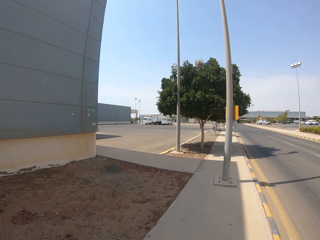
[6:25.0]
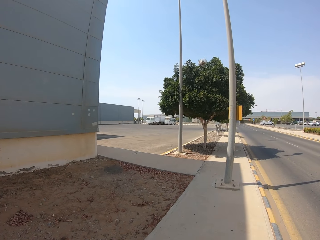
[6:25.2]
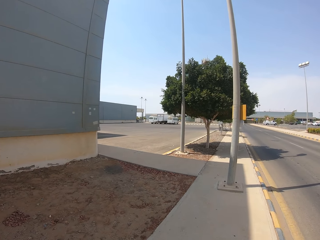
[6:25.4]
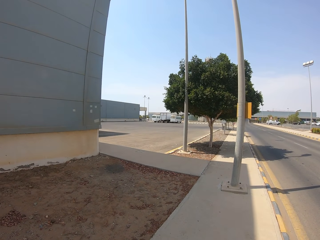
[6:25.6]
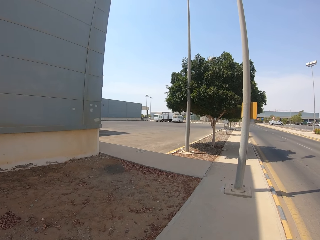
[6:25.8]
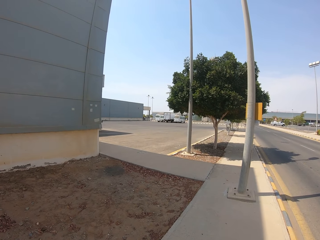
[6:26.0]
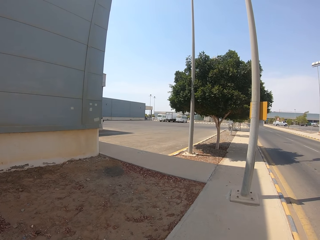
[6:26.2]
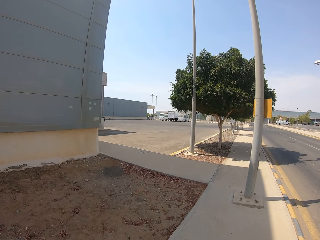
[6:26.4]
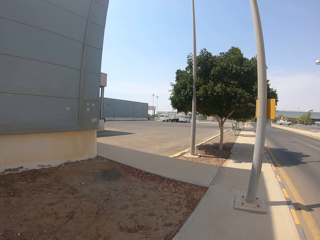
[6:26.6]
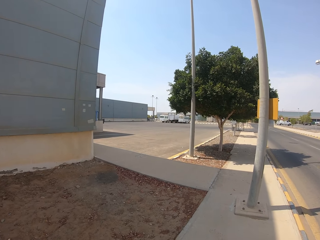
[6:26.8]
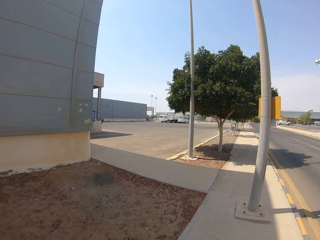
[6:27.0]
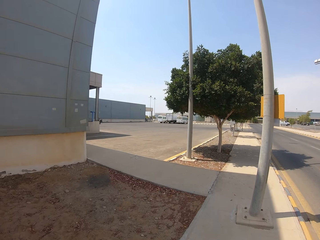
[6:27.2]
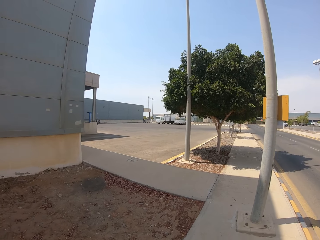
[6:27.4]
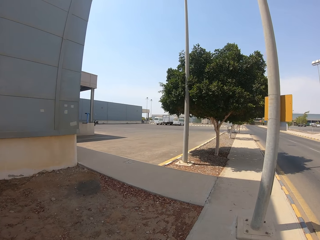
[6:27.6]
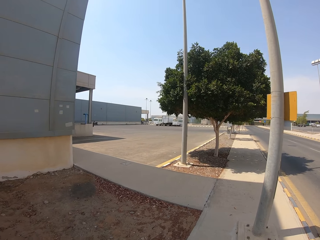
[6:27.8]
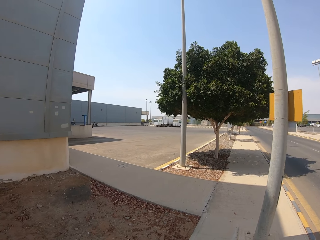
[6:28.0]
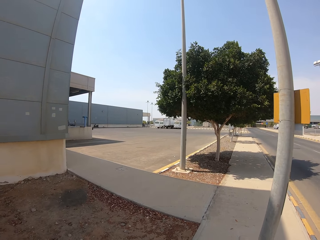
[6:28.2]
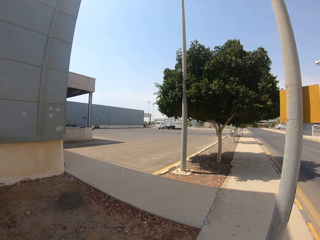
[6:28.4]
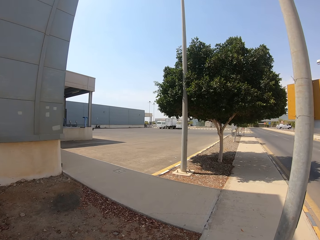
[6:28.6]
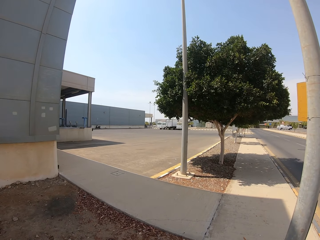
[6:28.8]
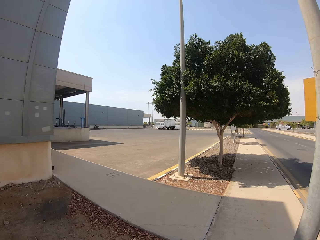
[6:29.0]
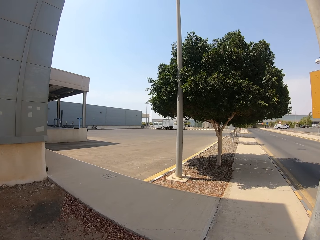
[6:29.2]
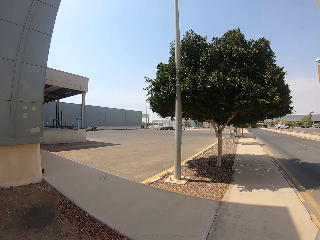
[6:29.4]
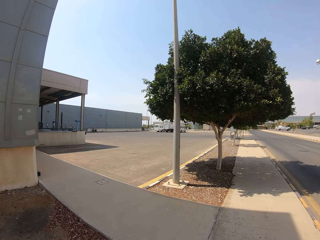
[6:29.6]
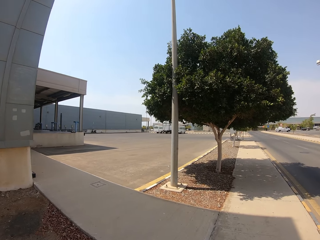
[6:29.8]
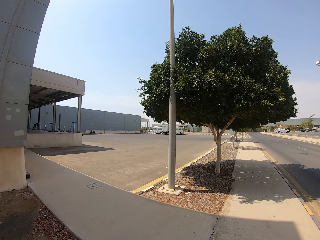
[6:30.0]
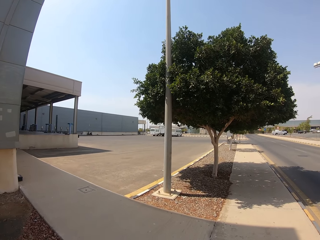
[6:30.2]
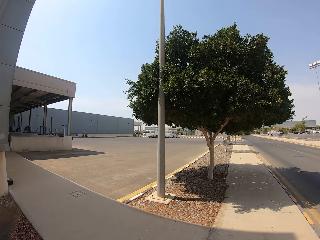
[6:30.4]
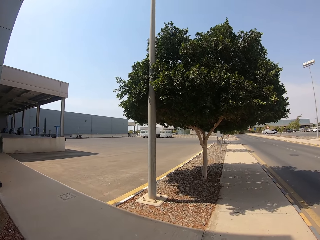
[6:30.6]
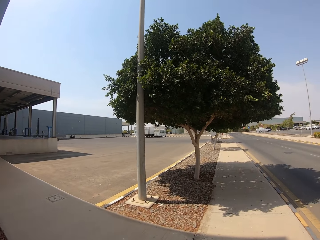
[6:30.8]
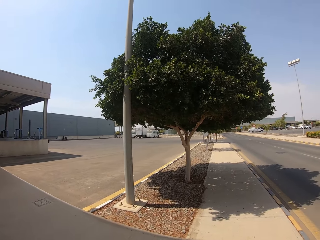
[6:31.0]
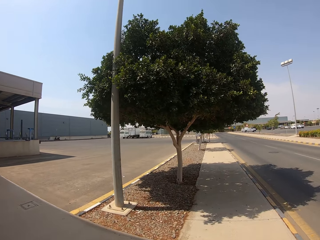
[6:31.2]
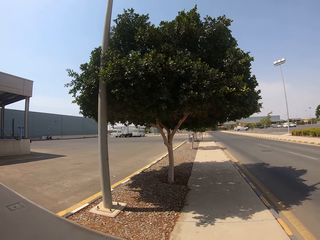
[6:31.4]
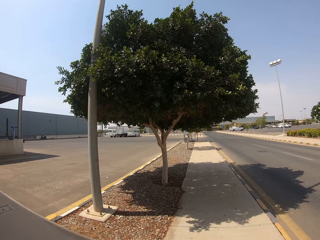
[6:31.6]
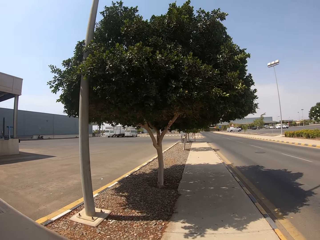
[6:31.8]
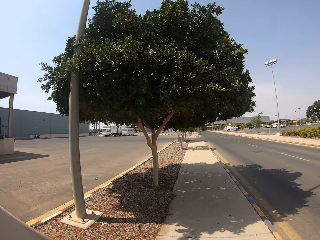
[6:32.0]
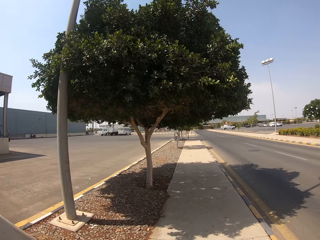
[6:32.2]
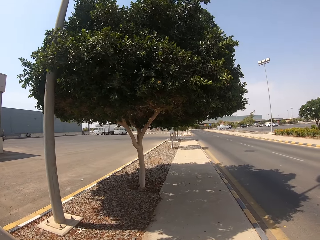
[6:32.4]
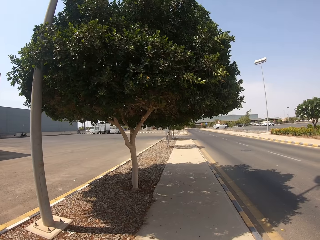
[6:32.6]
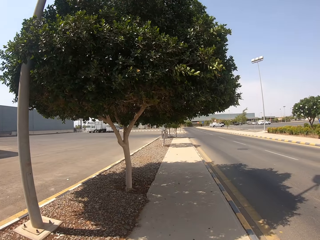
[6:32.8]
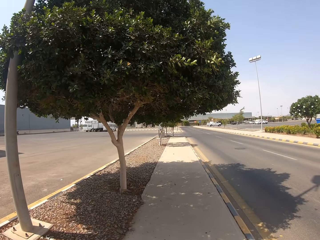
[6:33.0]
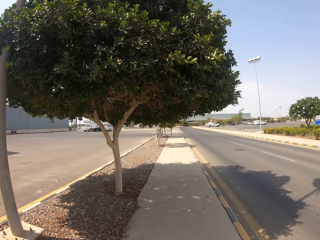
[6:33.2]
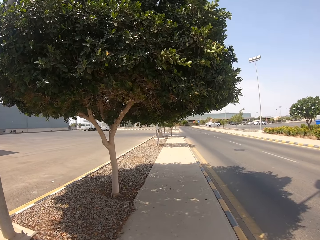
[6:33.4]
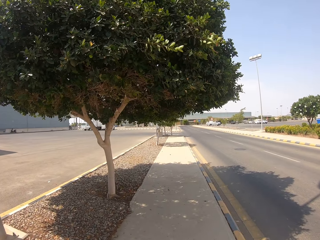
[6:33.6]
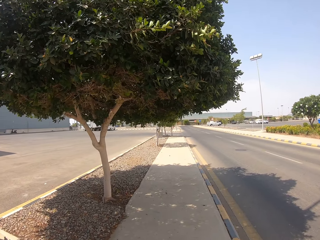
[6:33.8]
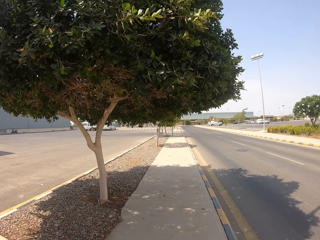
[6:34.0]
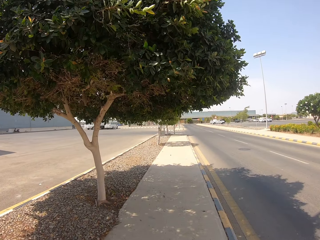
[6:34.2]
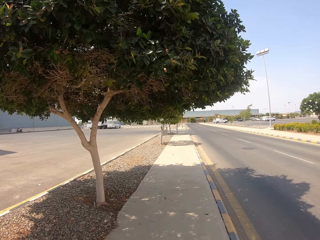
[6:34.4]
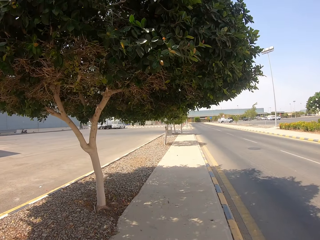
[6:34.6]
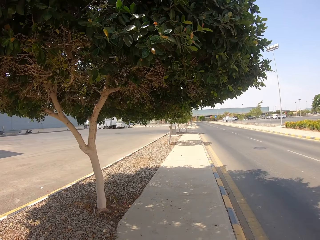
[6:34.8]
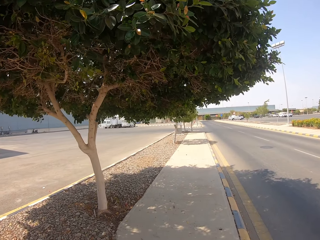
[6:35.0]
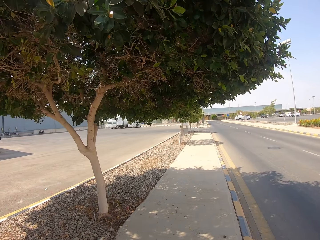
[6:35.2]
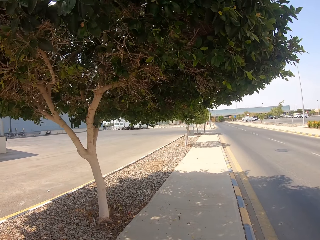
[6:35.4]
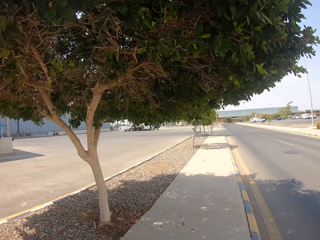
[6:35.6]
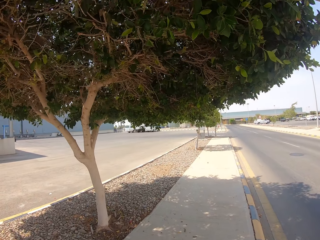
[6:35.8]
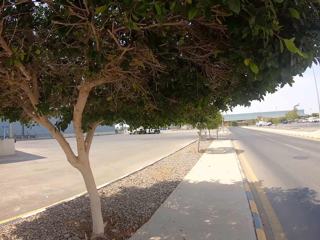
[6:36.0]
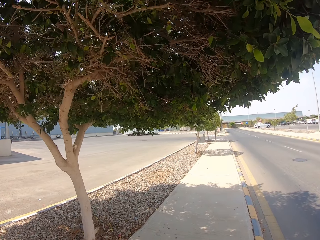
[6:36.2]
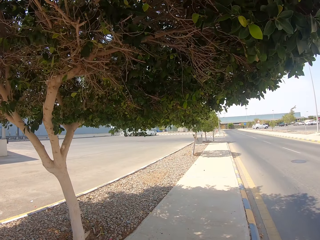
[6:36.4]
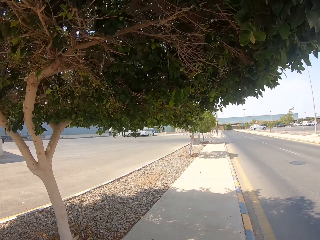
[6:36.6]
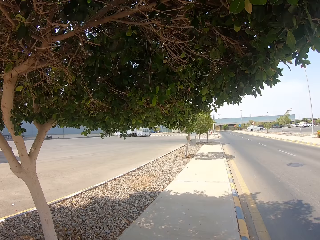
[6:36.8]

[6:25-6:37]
The camera wearer walks straight.

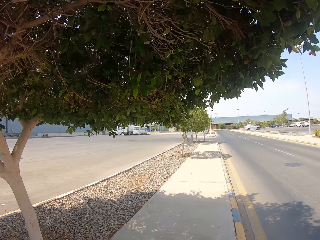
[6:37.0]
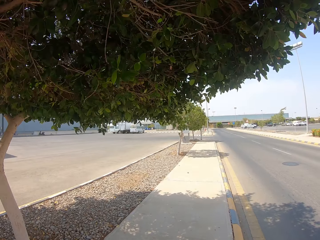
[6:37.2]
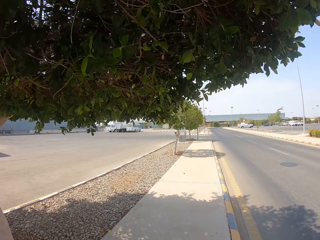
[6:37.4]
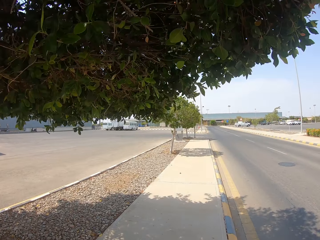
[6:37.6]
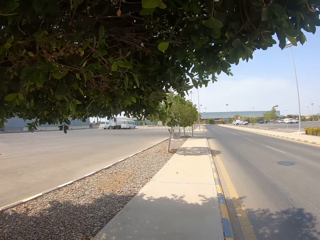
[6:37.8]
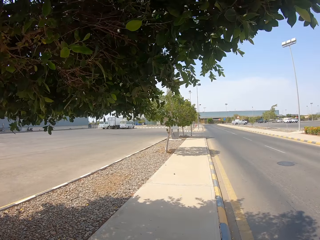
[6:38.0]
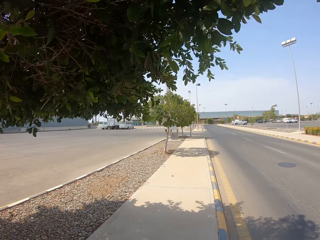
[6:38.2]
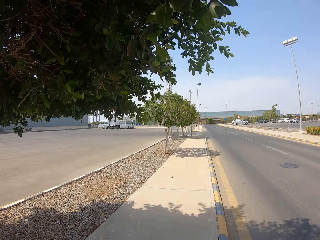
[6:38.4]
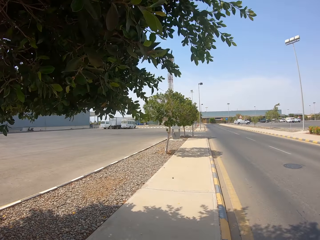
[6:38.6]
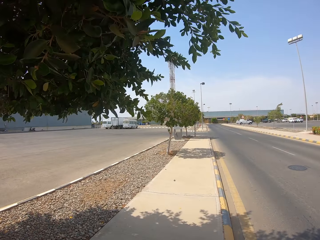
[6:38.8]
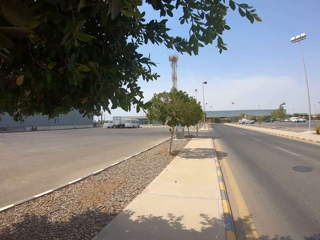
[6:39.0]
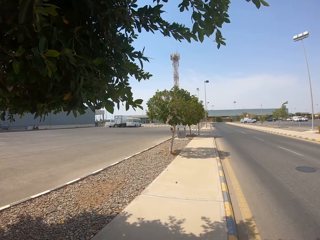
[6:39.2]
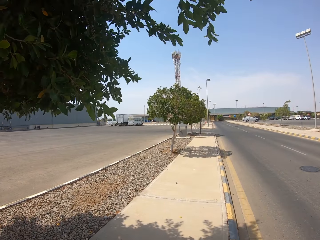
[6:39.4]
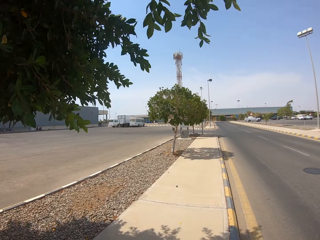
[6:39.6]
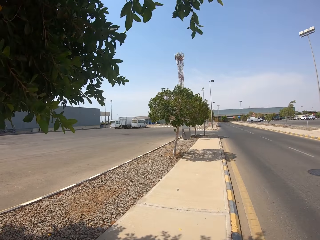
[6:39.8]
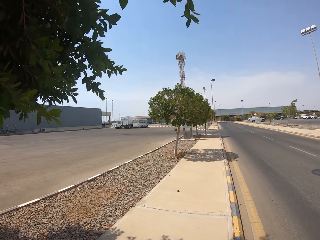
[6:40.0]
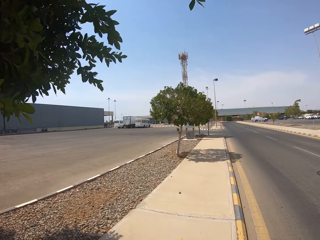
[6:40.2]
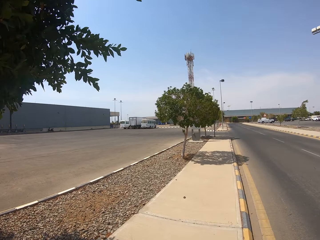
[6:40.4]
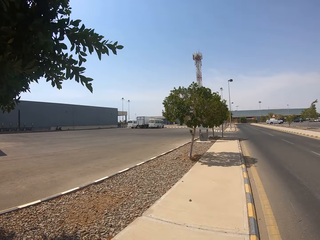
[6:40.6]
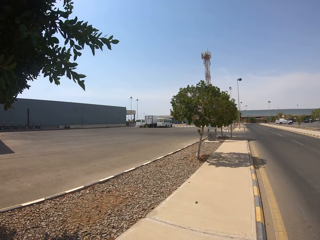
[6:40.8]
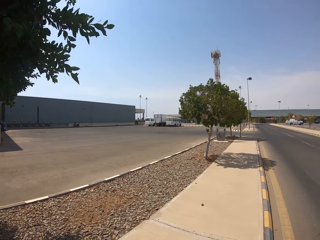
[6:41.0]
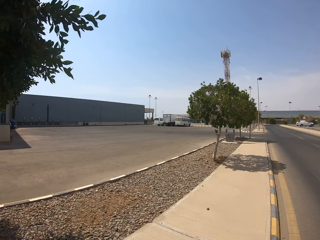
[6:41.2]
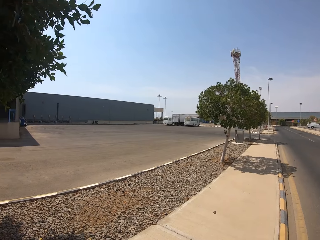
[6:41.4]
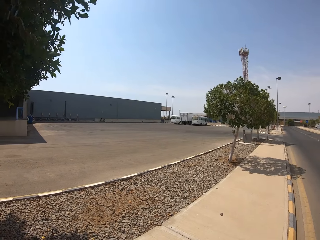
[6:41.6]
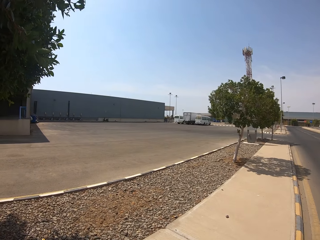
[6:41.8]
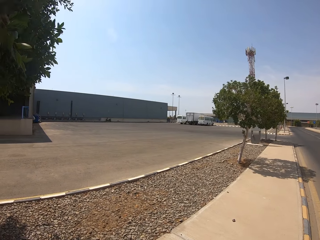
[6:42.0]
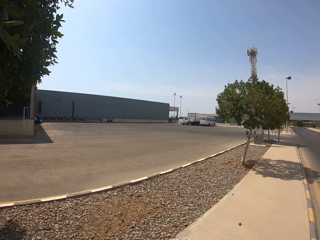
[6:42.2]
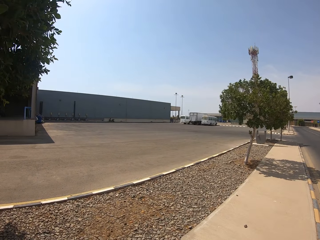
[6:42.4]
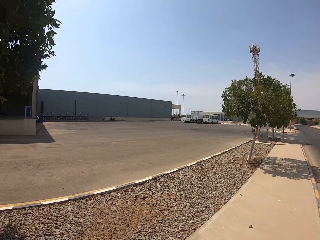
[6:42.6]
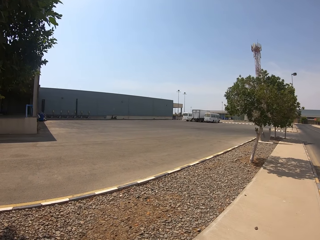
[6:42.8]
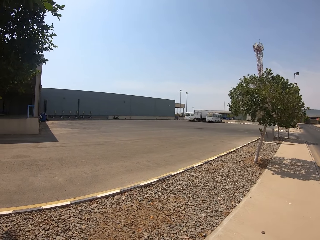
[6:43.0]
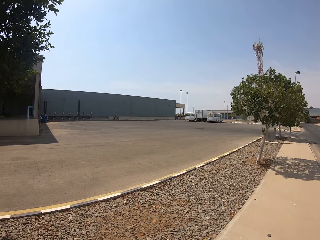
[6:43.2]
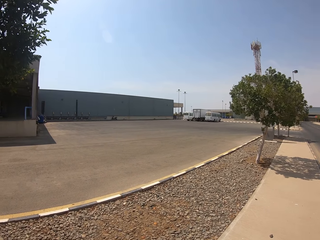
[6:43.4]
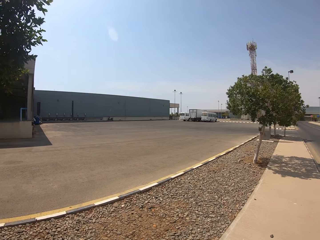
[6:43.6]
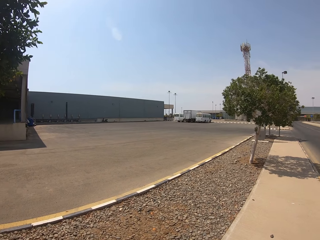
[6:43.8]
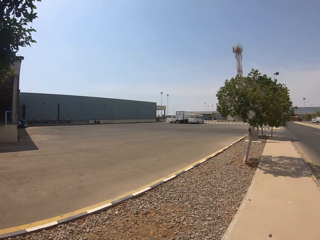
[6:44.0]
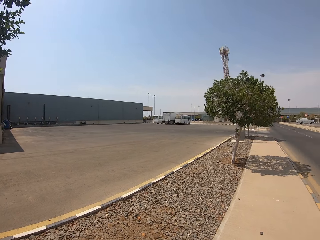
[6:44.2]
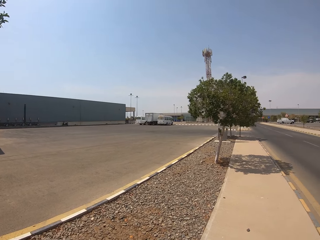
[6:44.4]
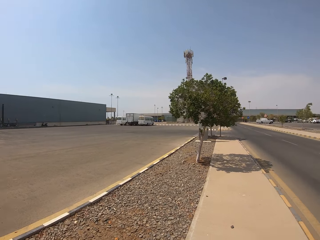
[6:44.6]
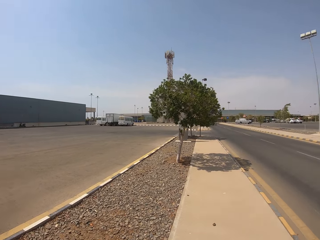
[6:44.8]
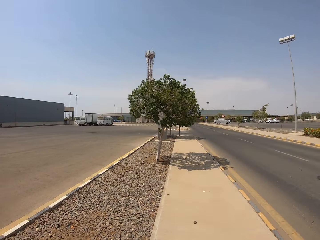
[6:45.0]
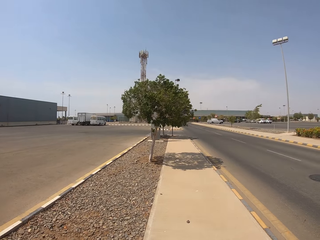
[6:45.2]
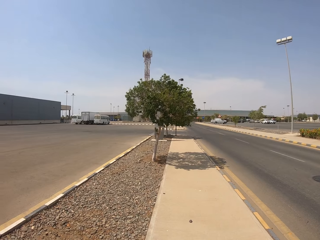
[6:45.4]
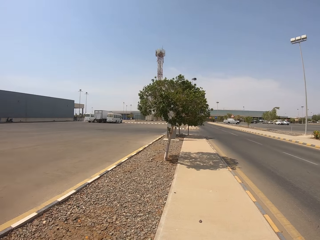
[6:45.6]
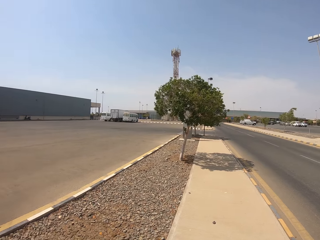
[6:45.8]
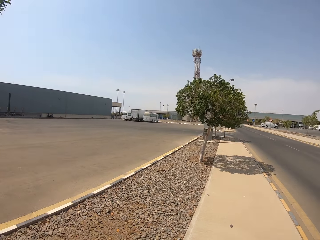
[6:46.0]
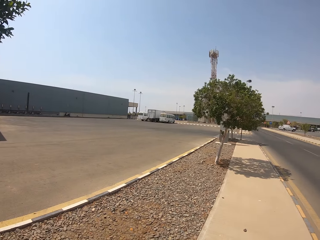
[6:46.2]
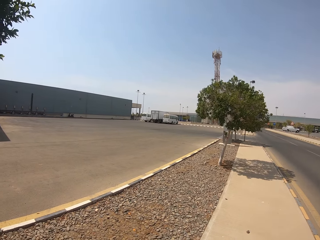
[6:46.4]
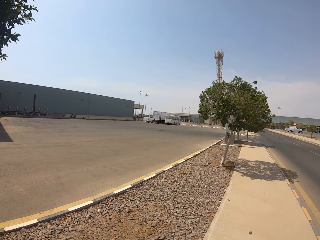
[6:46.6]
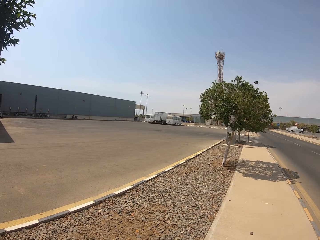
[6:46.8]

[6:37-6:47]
The camera wearer stops. They look left-right.
